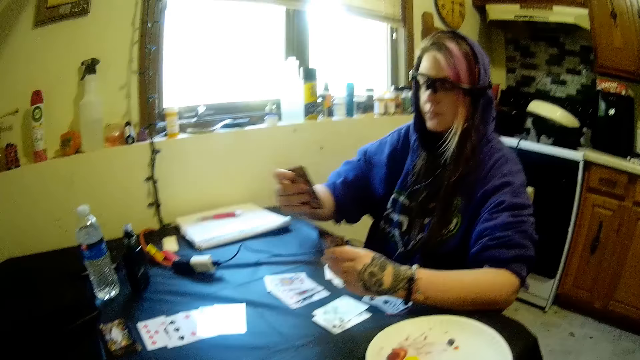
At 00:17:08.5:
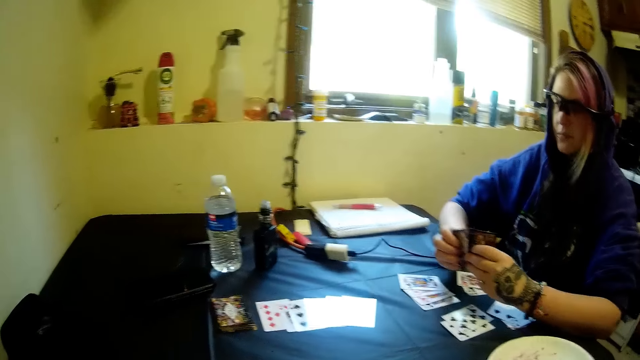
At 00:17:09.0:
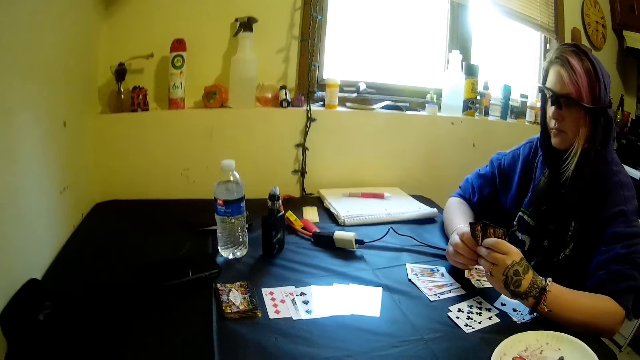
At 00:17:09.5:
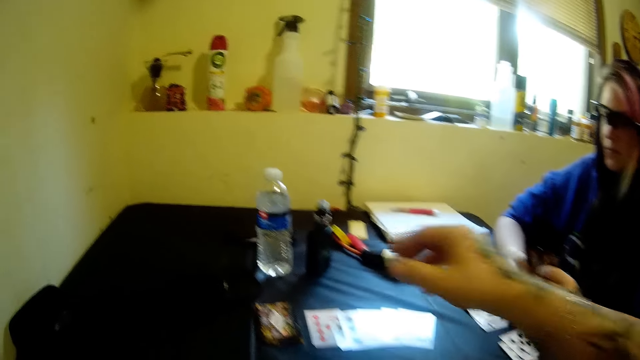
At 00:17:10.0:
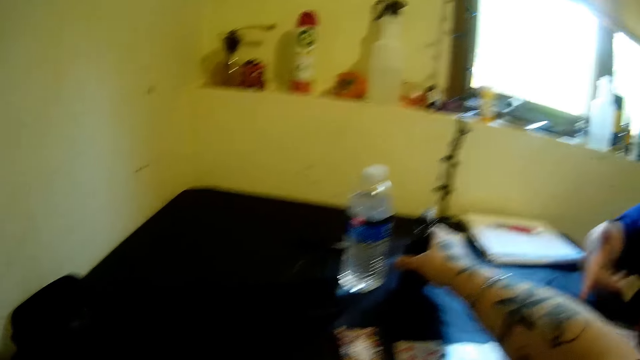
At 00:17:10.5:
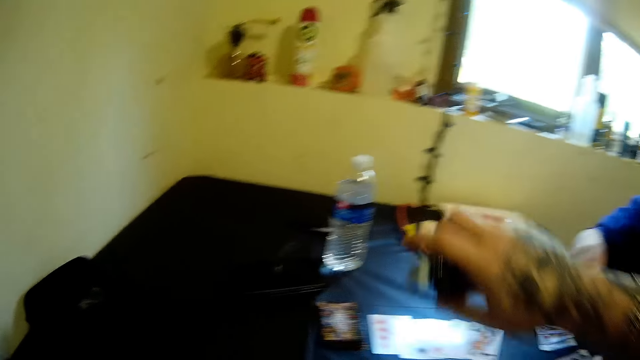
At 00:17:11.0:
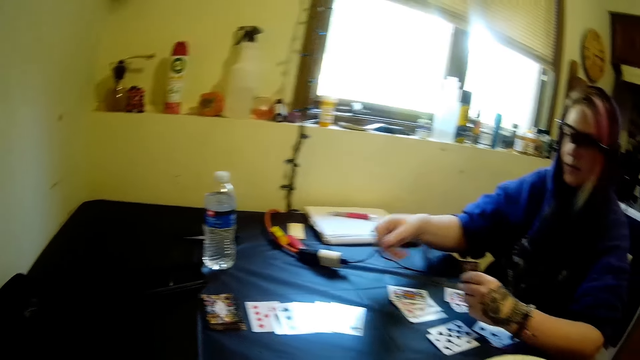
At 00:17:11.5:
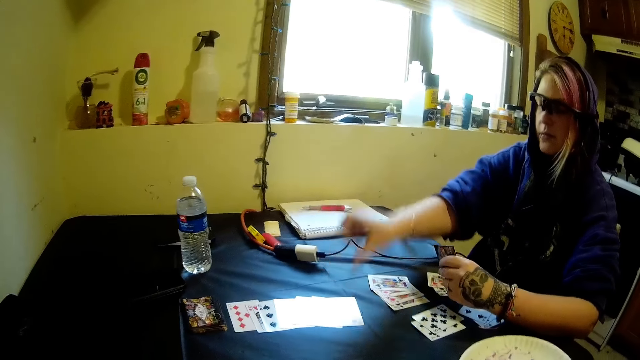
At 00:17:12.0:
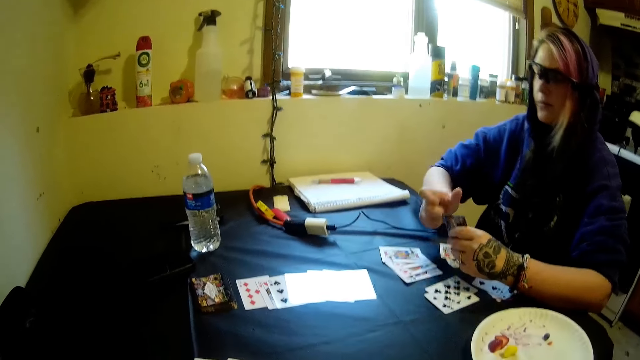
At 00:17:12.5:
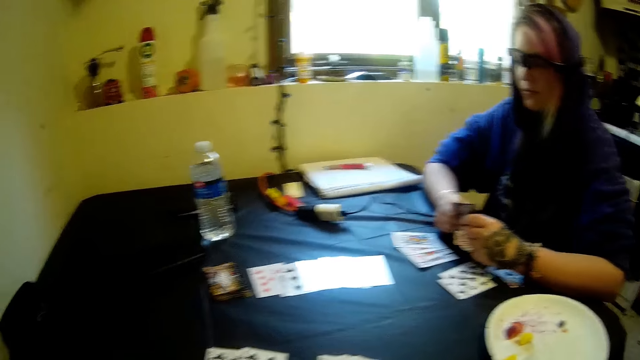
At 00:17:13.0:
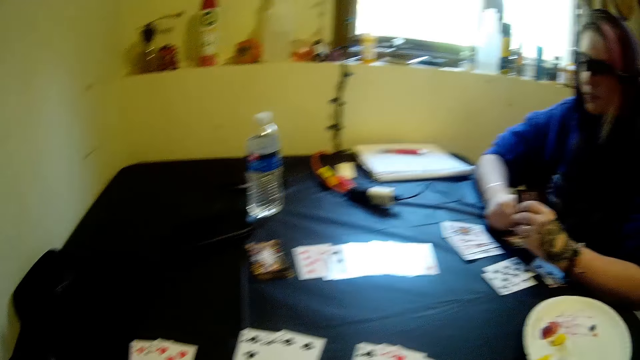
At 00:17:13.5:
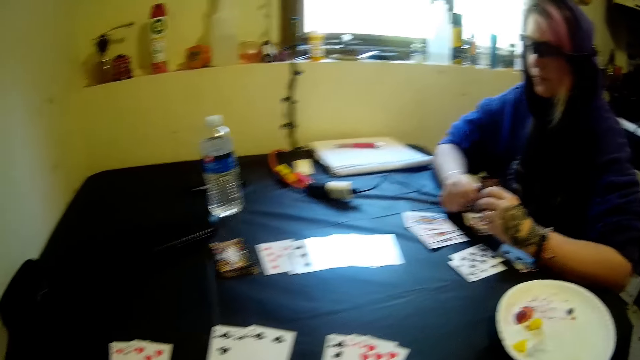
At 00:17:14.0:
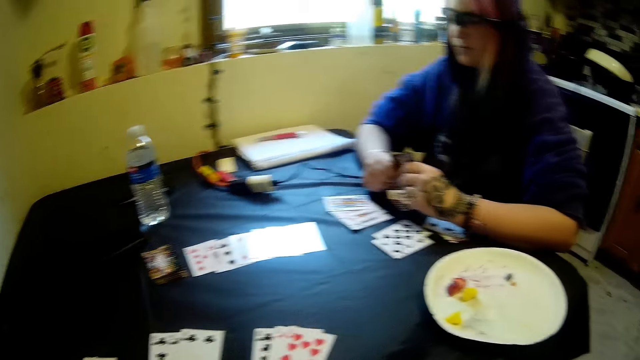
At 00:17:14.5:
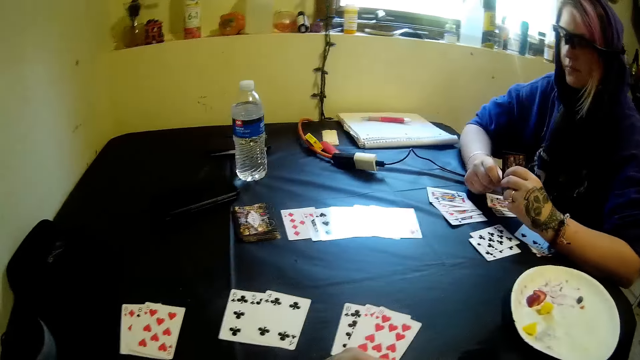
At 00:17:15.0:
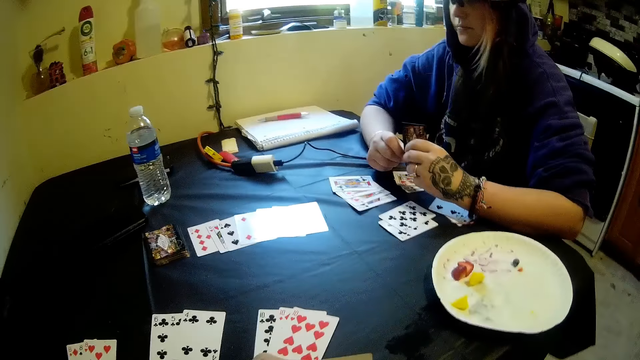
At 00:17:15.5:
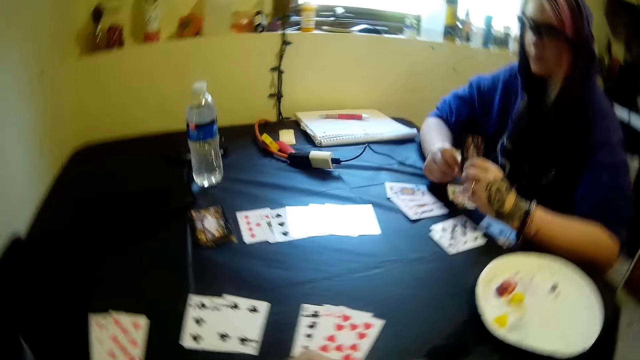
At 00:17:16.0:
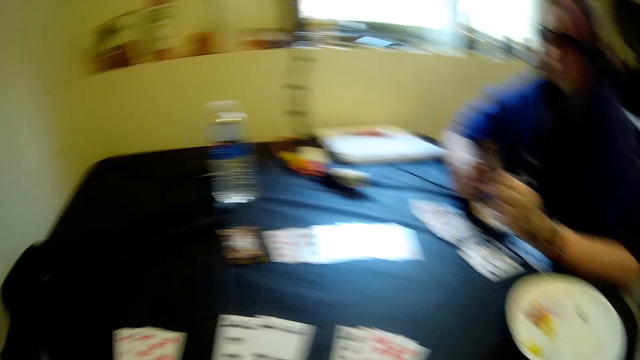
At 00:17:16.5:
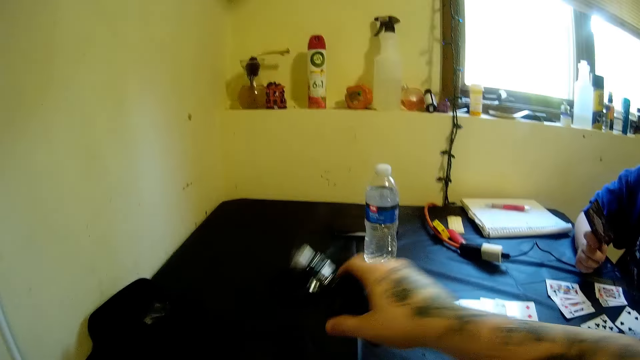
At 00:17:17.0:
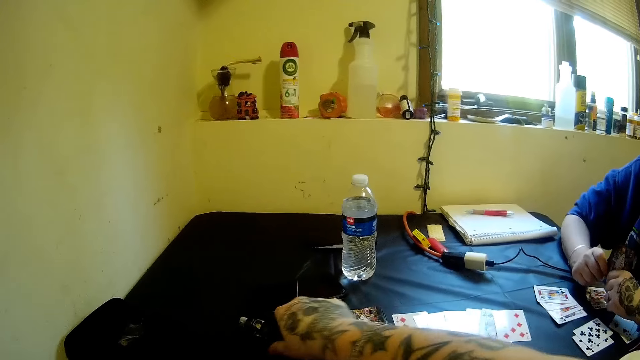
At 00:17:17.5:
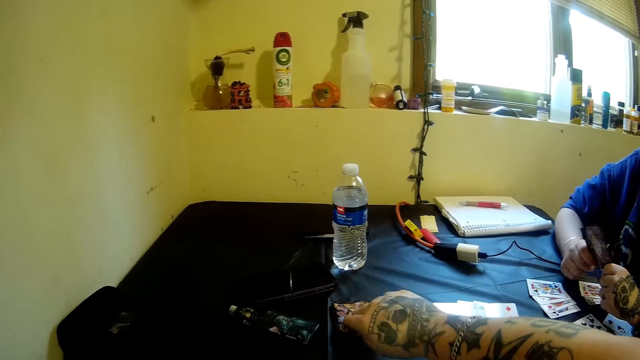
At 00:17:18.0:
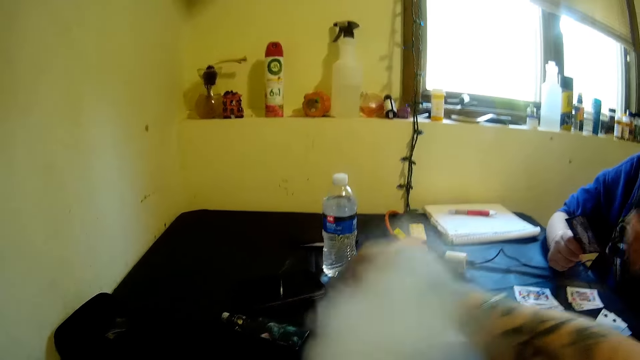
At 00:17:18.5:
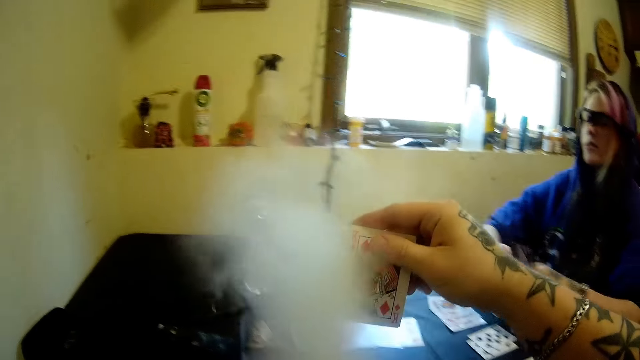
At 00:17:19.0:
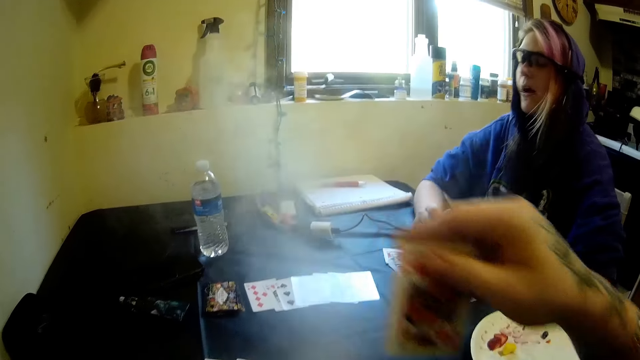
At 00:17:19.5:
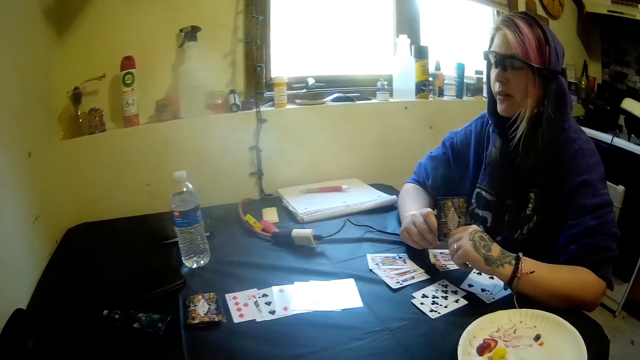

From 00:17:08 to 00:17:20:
The camera wearer picks the electric cigarette from the table with his right hand. The woman moves a card from her hand to the table with her right hand. The camera wearer drops the electric cigarette on the table with his right hand. He picks another card from the stack of cards on the table with his right hand.

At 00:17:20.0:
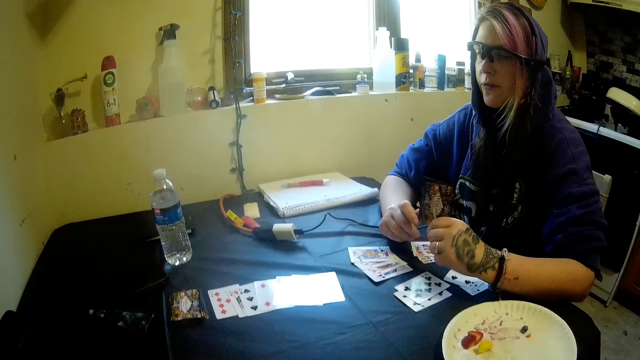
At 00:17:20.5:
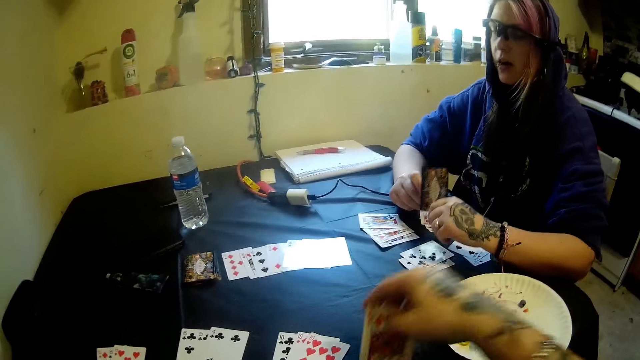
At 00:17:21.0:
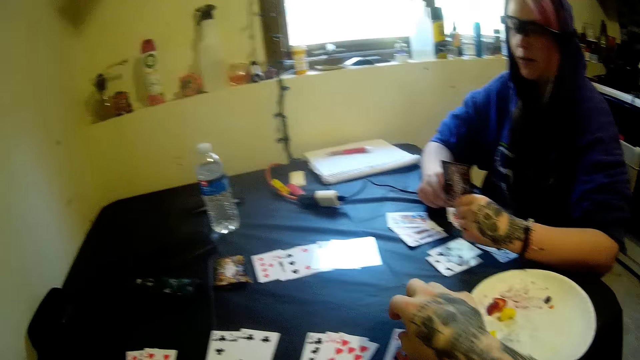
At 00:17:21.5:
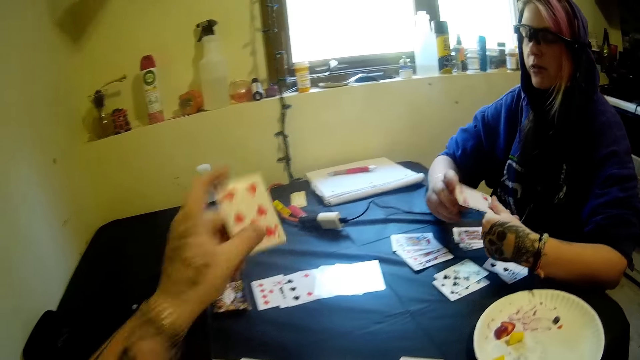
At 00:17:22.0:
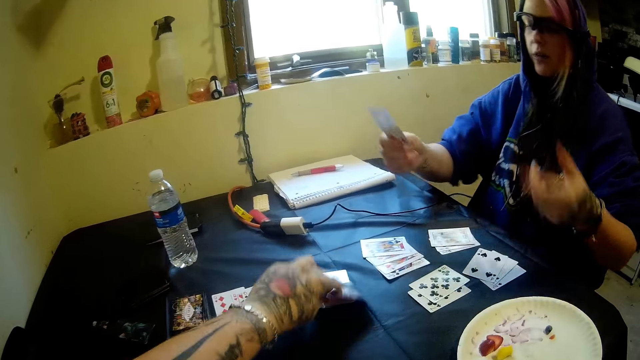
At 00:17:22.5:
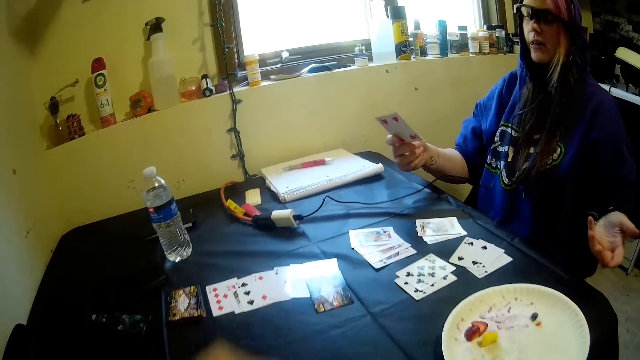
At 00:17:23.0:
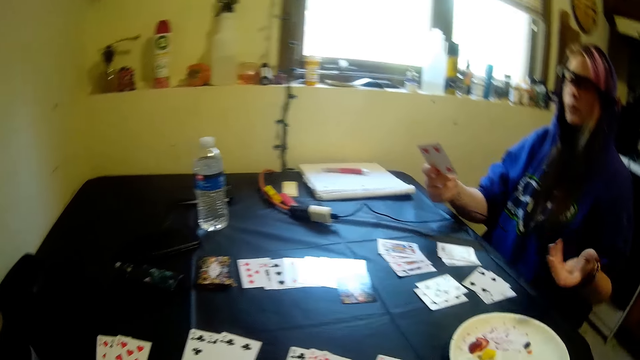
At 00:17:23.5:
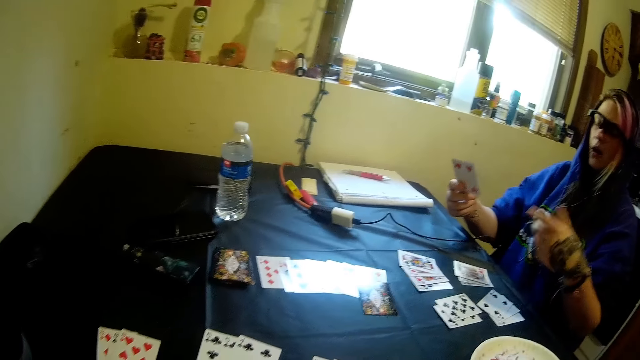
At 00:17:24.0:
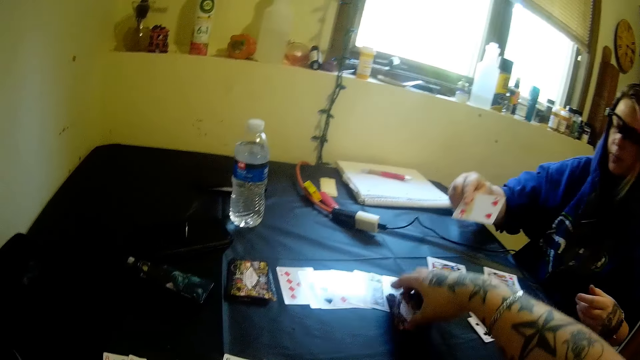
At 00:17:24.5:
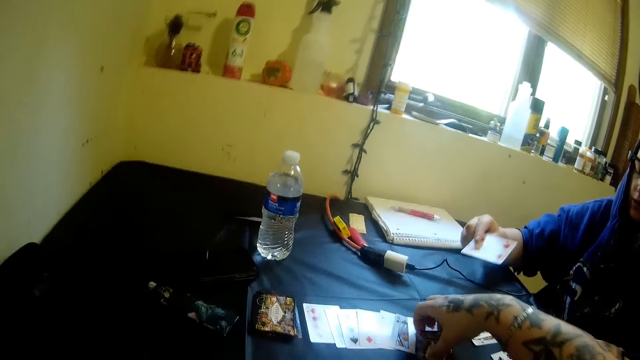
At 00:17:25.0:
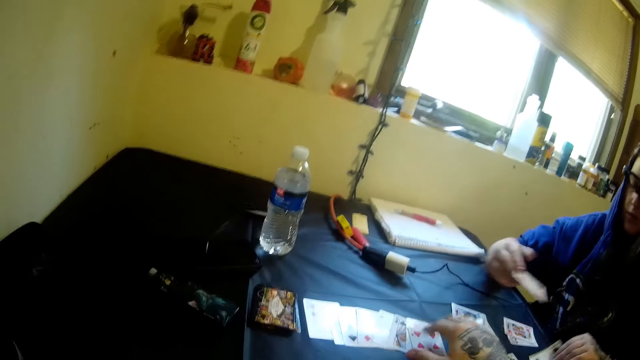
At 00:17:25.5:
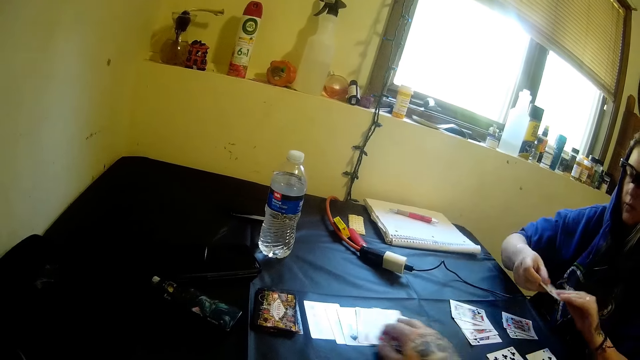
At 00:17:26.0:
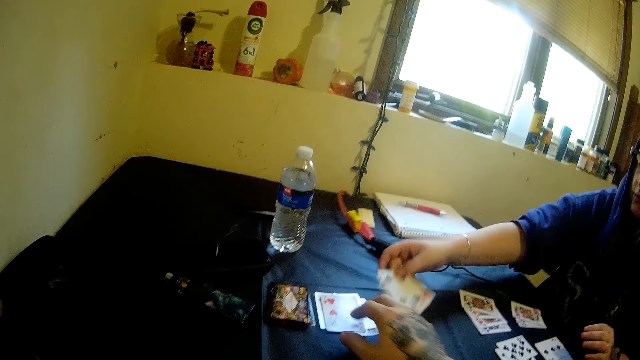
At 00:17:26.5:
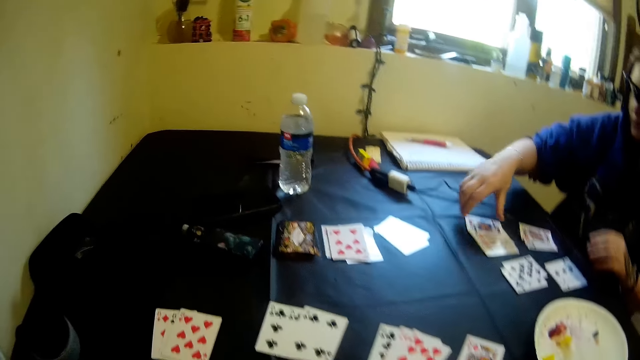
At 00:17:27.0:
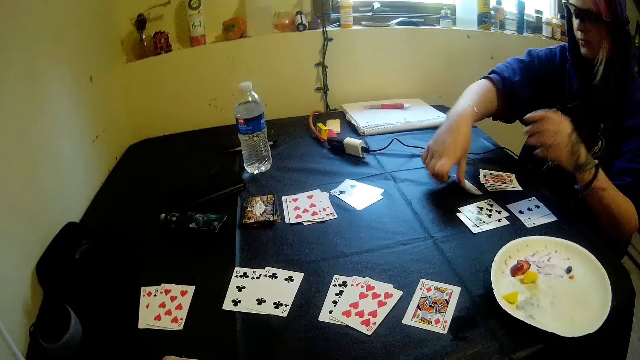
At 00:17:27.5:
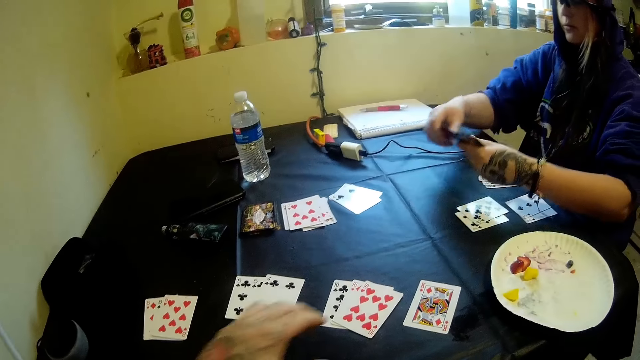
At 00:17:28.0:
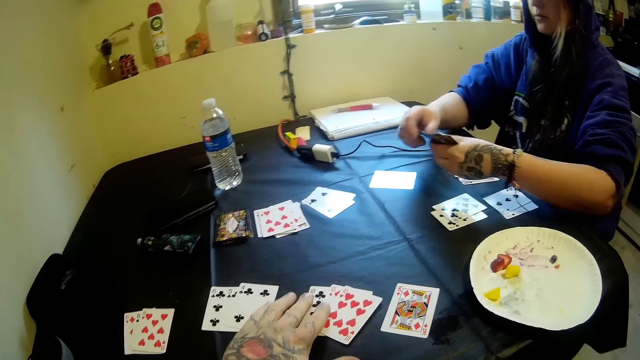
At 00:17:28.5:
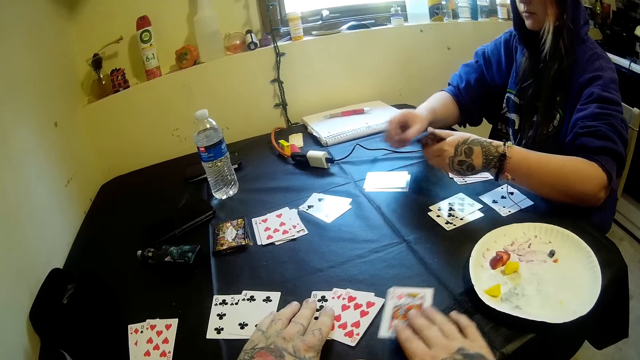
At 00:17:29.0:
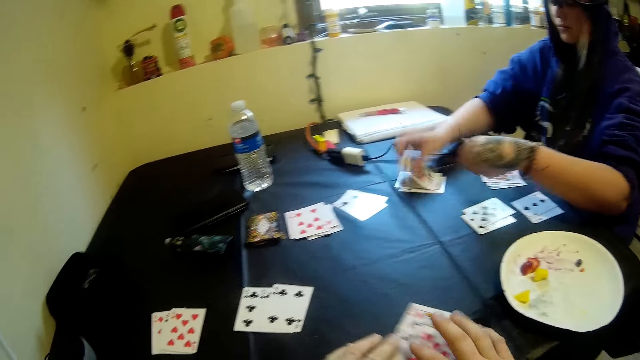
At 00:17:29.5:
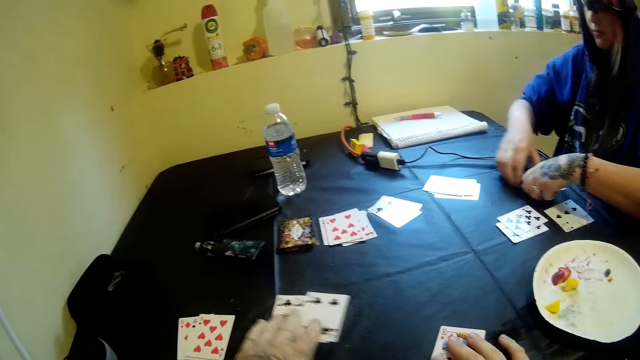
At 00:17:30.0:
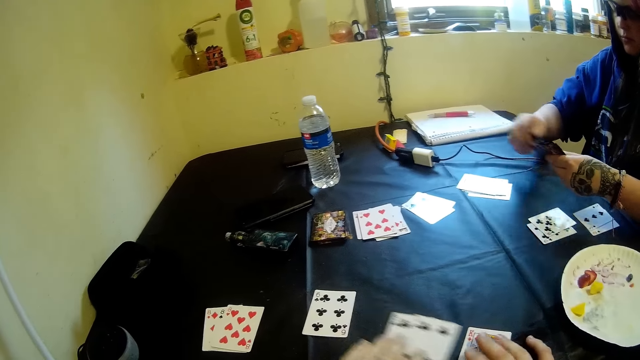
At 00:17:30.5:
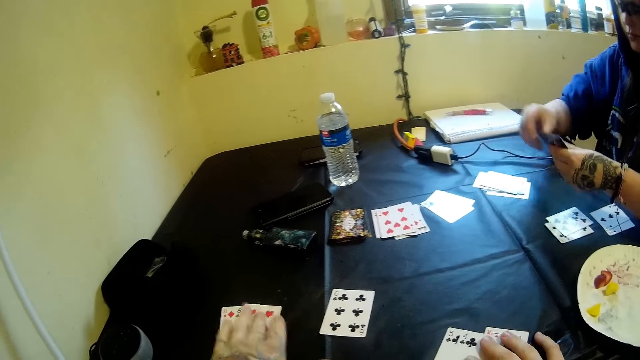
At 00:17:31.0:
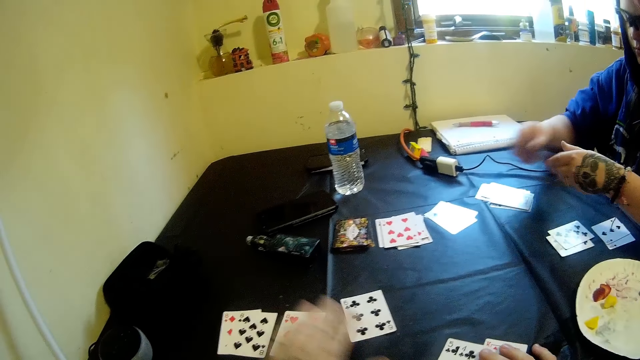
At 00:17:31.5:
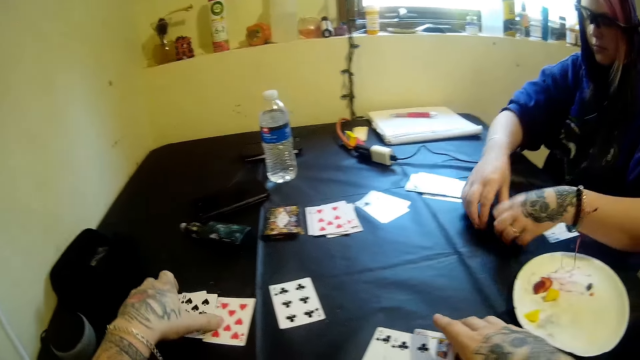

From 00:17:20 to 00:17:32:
The camera wearer drops a card on the table with his right hand. He drops cards on the table with his left hand. He flips the card on the table with his right hand. He puts the cards together. The woman drops cards on the table with her right hand. The camera wearer places the cards on the table. The woman picks cards from the table with her right hand. The woman drops cards on the table with her right hand. The camera wearer arranges the cards. He moves the cards on the table with his hands. The woman picks cards from the table. The woman places cards on the table.
